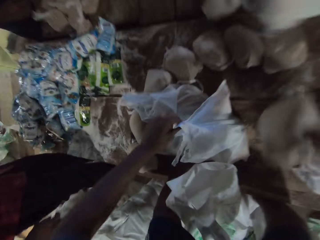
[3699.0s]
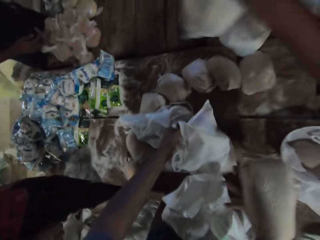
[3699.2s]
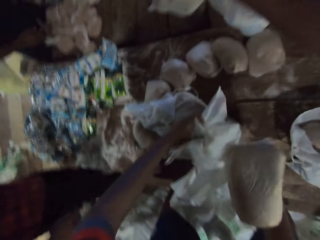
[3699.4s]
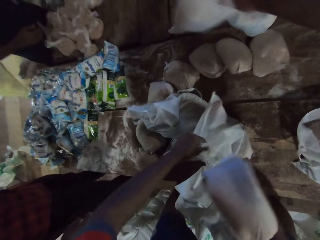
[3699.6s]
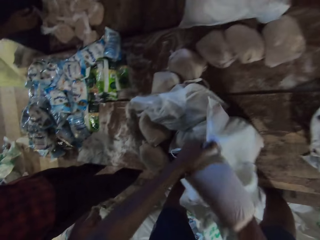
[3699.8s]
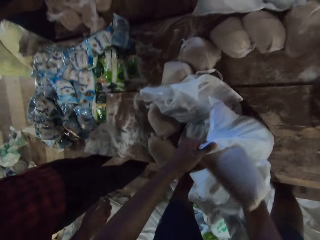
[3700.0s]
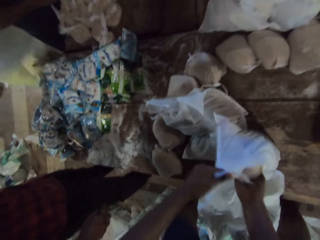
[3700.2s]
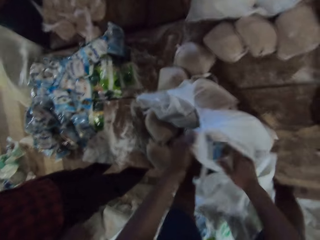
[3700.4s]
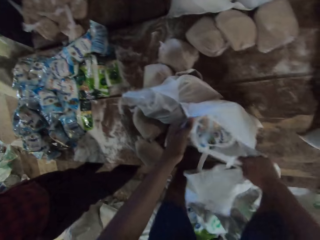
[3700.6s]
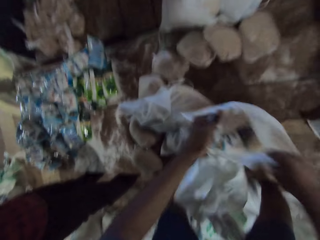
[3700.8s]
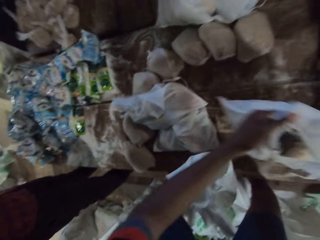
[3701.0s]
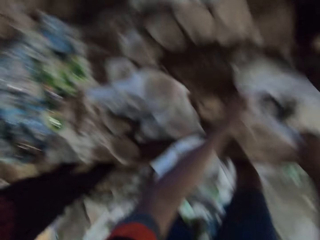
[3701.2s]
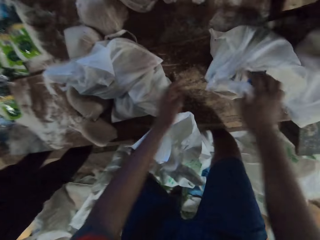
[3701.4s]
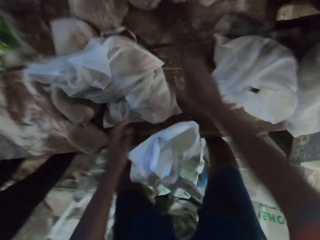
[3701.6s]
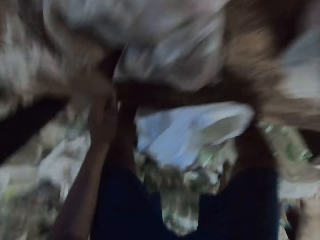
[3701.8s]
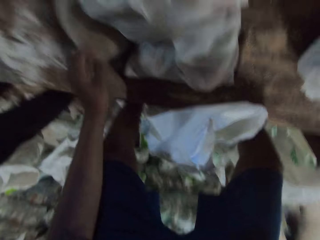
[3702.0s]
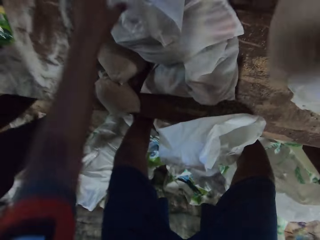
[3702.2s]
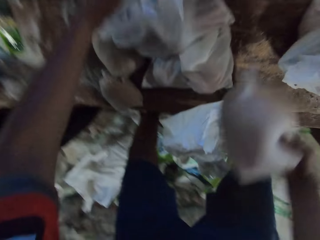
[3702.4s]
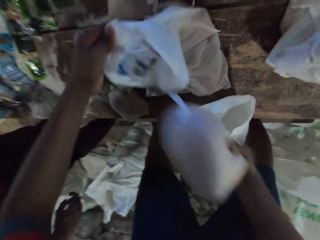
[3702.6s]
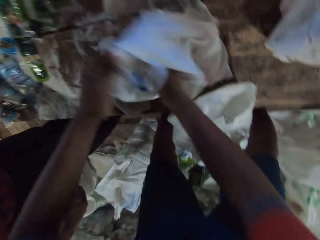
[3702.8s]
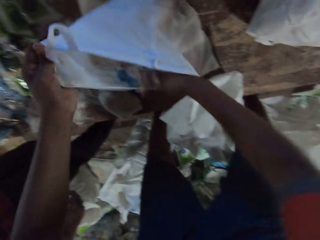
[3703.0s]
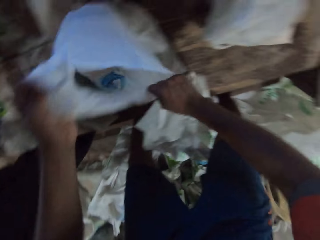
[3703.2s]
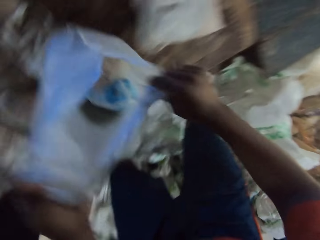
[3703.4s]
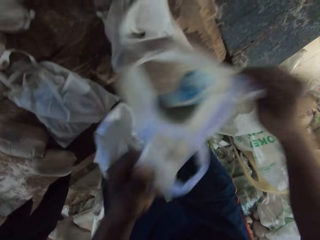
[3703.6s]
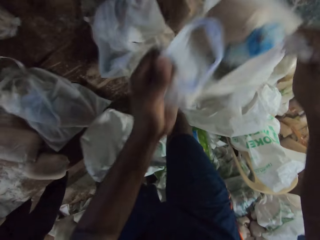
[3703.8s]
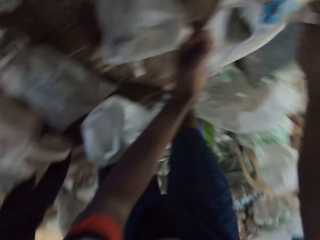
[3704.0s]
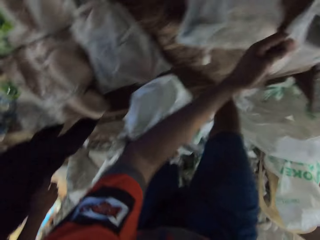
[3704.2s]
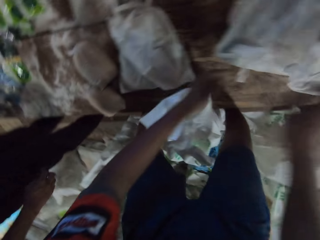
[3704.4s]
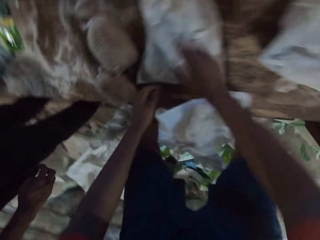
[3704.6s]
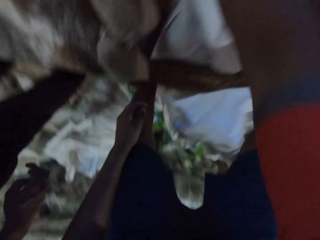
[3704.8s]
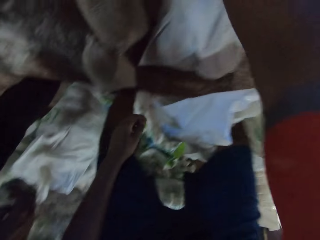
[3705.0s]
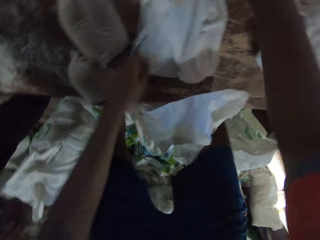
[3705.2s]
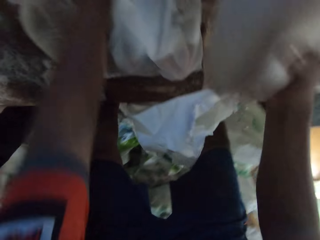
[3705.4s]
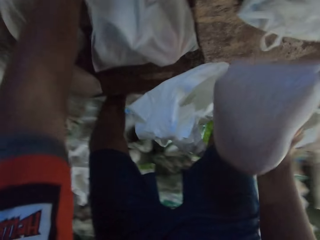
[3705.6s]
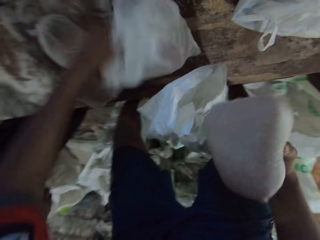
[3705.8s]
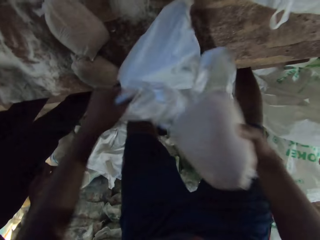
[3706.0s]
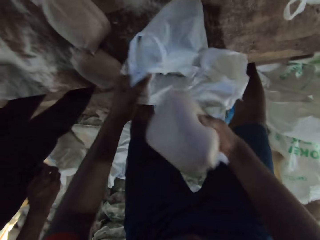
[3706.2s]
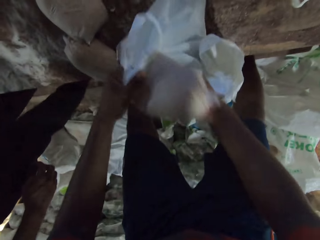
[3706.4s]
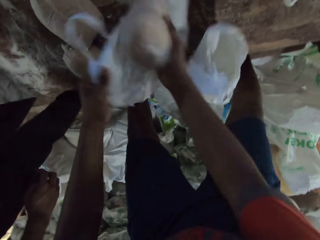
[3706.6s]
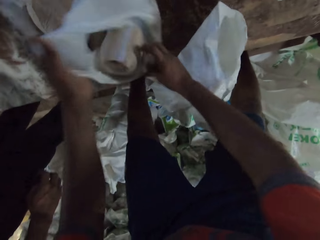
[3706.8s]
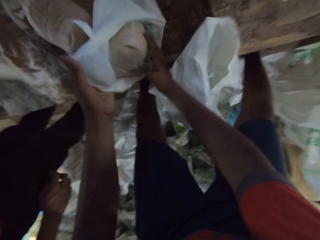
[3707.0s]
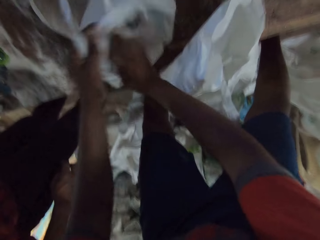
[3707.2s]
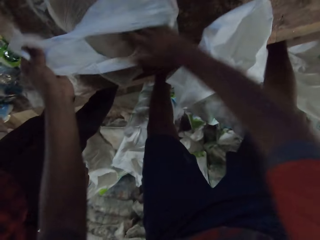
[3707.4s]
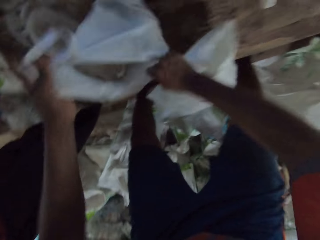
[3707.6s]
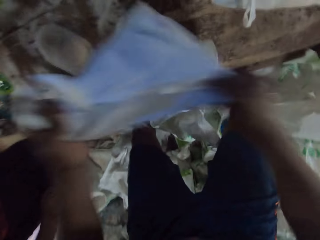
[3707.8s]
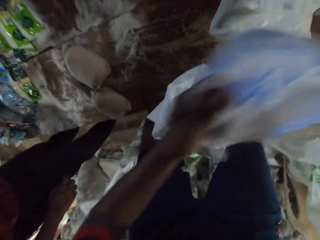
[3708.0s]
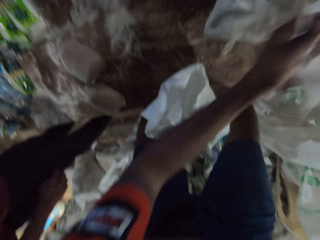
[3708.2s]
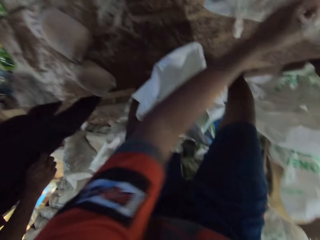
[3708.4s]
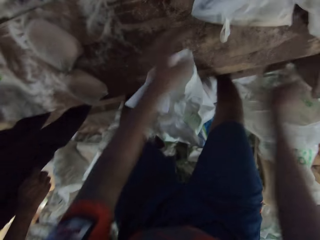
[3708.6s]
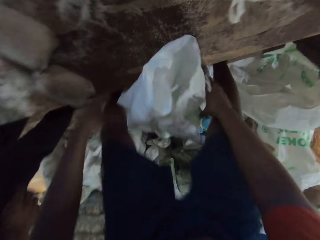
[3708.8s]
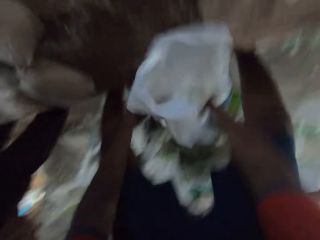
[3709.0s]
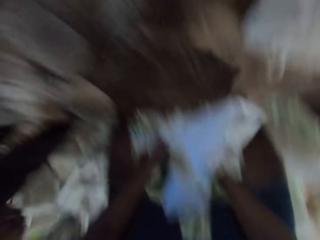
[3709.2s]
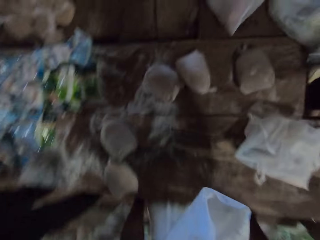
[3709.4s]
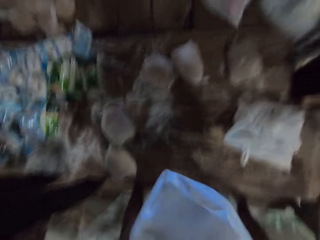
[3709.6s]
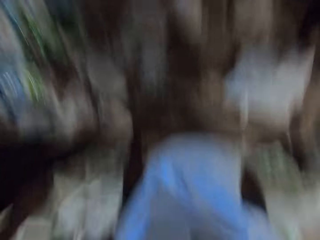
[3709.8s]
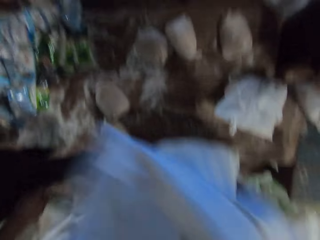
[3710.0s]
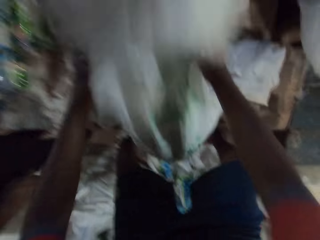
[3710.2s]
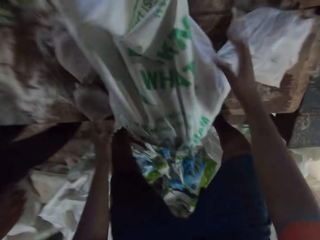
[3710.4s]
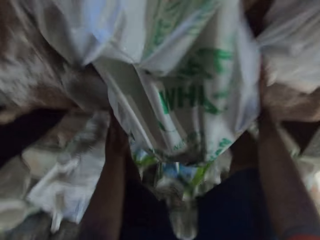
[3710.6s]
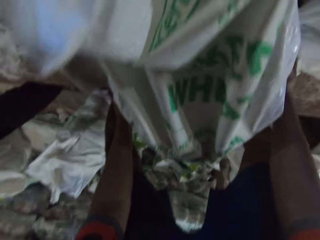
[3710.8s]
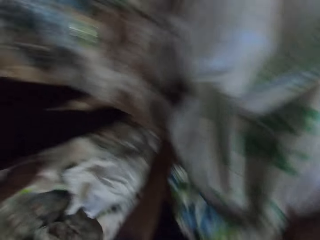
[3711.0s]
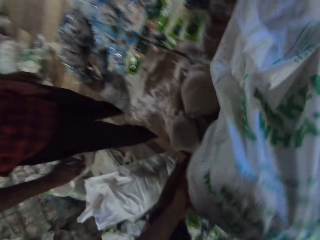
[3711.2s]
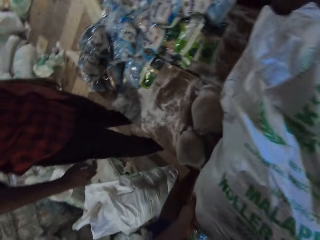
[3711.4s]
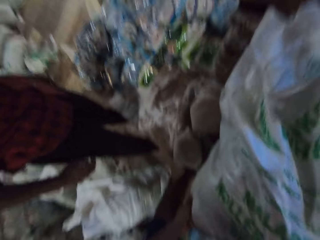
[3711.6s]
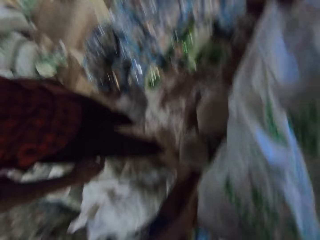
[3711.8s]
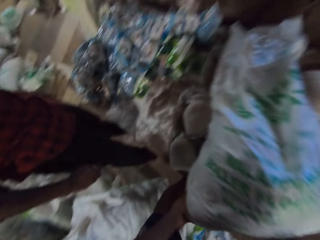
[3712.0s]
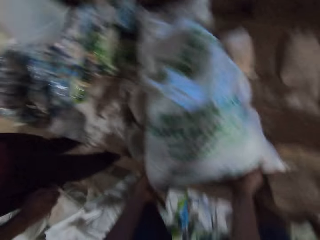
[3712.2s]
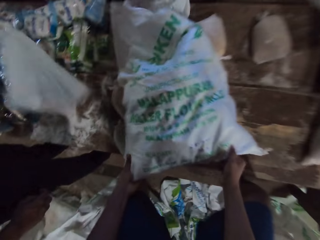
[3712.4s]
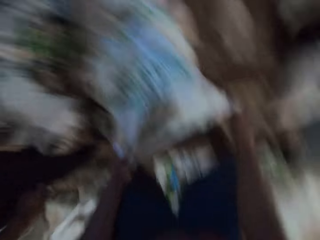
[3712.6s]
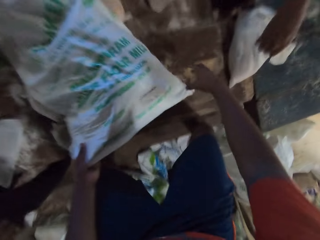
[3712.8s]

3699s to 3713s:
The camera wearer picks up a pack of wheat flour from the table with his right hand. A man drops the carrier bag on the table with both hands. The camera wearer puts the pack of wheat flour in the carrier bag on the table with his right hand. He carries the carrier bag from the table with both hands. He drops the carrier bag on the table with both hands. He picks up the pack of wheat flour from the table with his right hand. He holds the carrier bag on the table with his left hand. He puts the pack of wheat flour in the carrier bag on the table with his right hand. He carries the carrier bag from the table with both hands. He drops the carrier bag on the table with both hands. He picks up the pack of wheat flour from the table with his right hand. He holds the carrier bag on the table with his left hand. He puts the pack of wheat flour in the carrier bag on the table with his right hand. He carries the carrier bag from the table with both hands. He drops the carrier bag on the table with both hands. He carries a sack of wheat flour from the floor with both hands. He drops the sack of wheat flour on the table with both hands. He pours the wheat flour in the sack of wheat flour on the table with both hands.

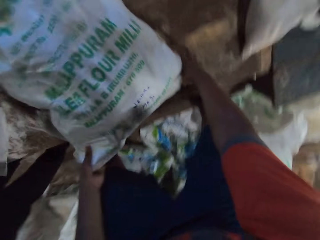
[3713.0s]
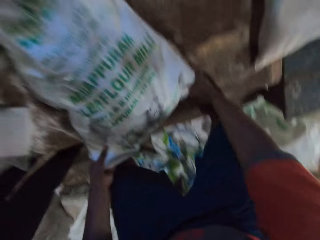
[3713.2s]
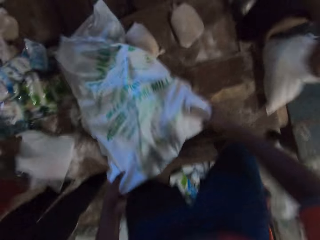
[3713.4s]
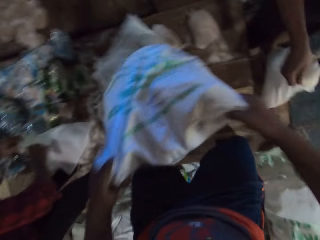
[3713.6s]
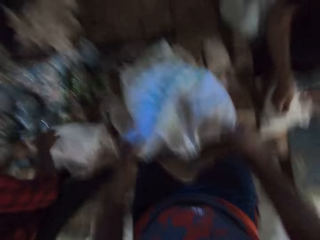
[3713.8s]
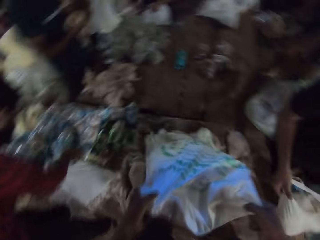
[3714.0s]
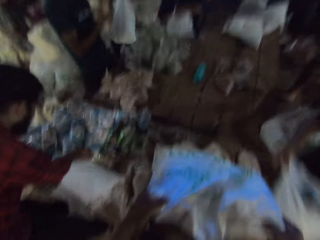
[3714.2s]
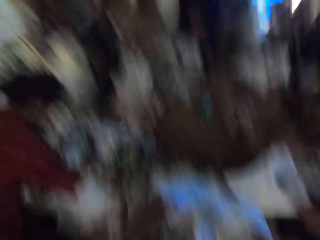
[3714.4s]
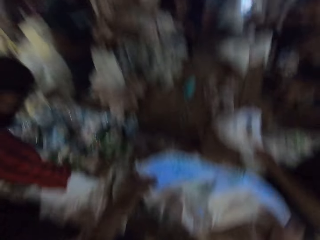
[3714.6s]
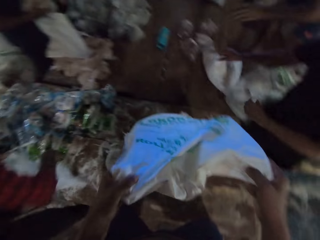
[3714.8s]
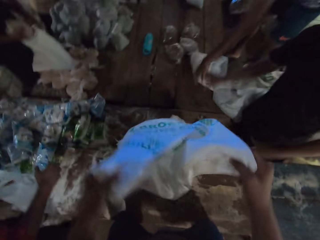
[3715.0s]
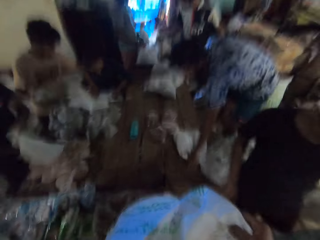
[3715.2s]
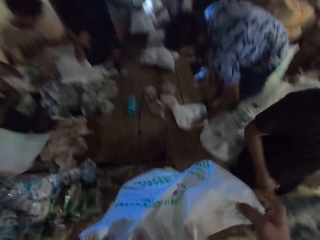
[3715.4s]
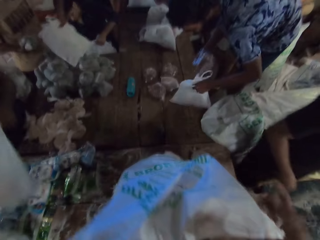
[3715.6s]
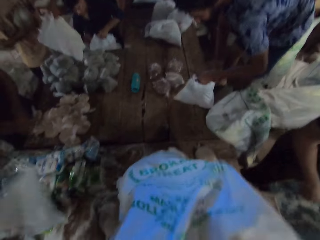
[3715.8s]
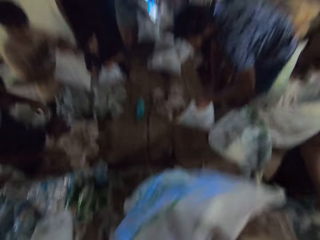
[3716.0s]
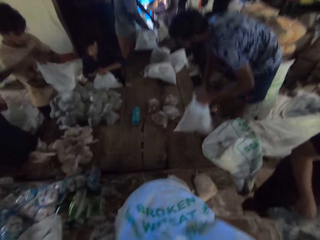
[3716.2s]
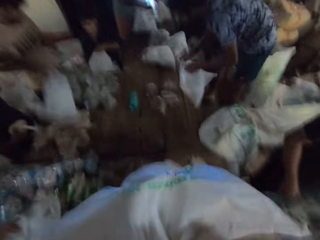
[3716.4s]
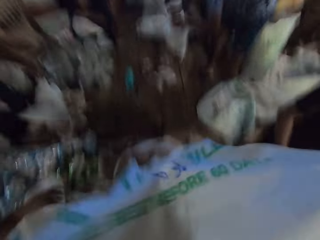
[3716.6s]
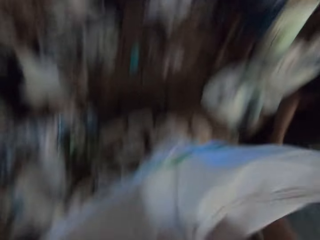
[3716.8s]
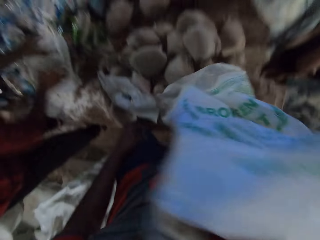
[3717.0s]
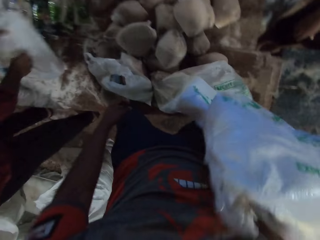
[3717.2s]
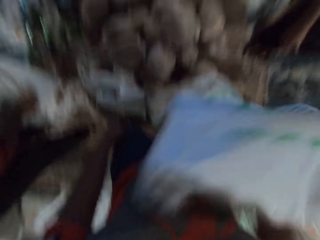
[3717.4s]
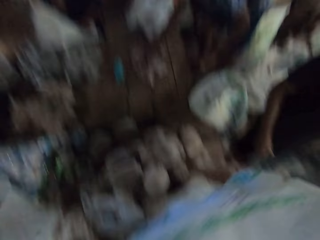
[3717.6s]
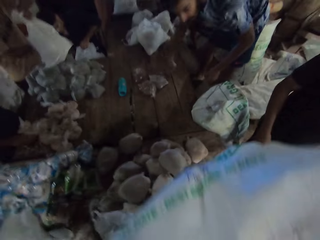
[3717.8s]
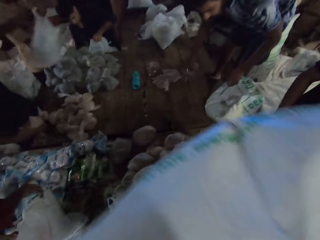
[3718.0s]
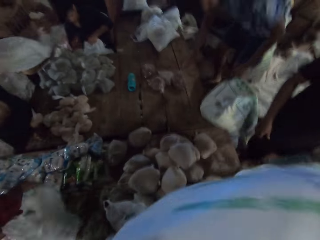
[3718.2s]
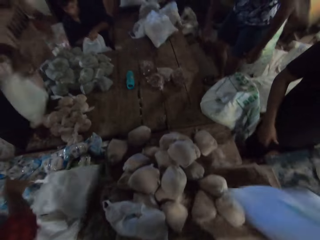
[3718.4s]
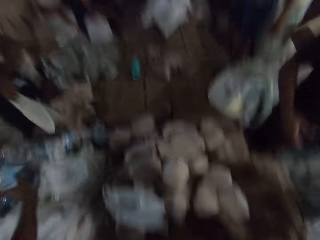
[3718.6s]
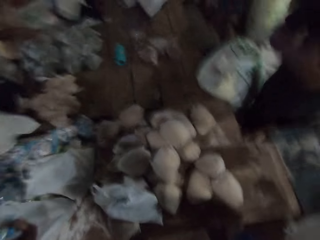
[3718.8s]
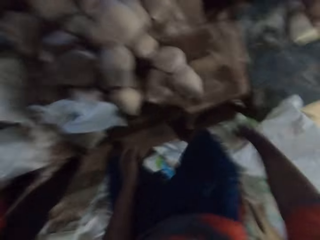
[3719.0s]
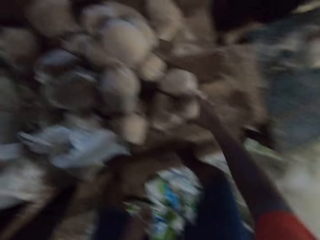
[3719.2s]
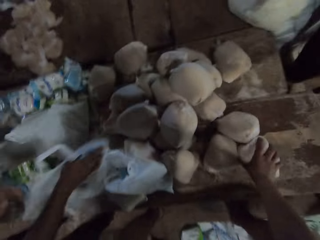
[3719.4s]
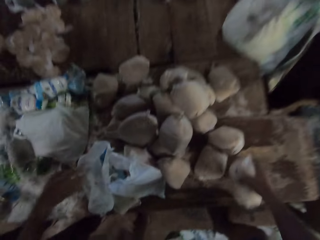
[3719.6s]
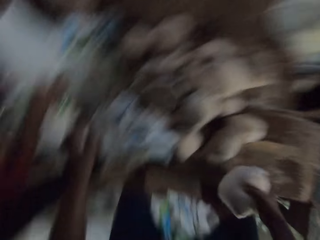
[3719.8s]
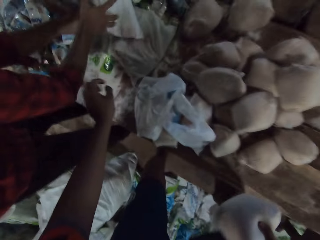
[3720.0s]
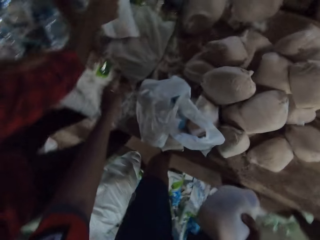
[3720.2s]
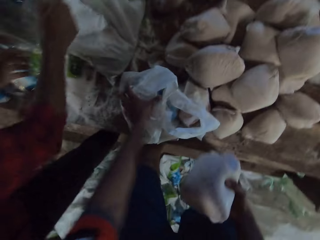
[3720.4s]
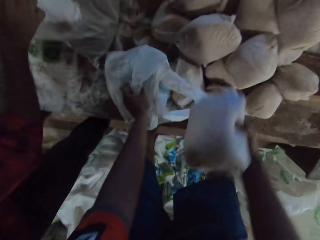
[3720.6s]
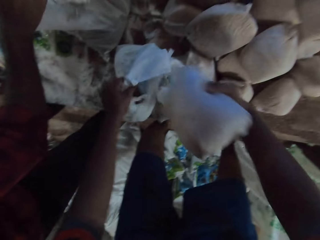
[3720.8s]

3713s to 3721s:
A man holds a carrier bag on the table with his left hand. Another man puts a pack of bean flour in the carrier bag in his left hand with his right hand. Another man carries the carrier bag from the table with both hands. The camera wearer pours packed sugar on the table. The third man drops the carrier bag on the table with both hands. The first man picks up a pack of soap from the table with his right hand. Another man holds the carrier bag on the table with his left hand. The second man drops the carrier bag on the table with both hands. The fourth man puts a pack of wheat flour in the carrier bag on the table with his right hand. Another man puts the pack of wheat flour in the carrier bag in his left hand with his right hand. The fourth man carries the carrier bag from the table with both hands. The fifth man passes the carrier bag to the second man with both hands. The fourth man drops the carrier bag on the table with both hands. The first man carries the carrier bag from the table with both hands. The fifth man passes the carrier bag in his left hand to his right hand. Another man picks up the carrier bag from his lap with his left hand. The first man picks up the pack of soap from the table with his right hand. The camera wearer drops a sack of wheat flour on the floor with his right hand. The fifth man drops the carrier bag on the table with his right hand. The first man puts the pack of soap in the carrier bag in his left hand with his right hand. The camera wearer picks up the pack of wheat flour from the table with his right hand. The first man drops the carrier bag on the table with both hands. The camera wearer holds the carrier bag on the table with his left hand. The first man carries the carrier bag from the table with both hands.
